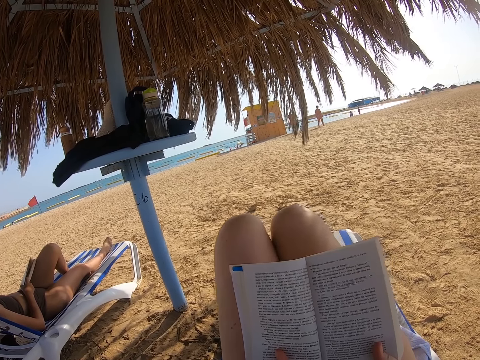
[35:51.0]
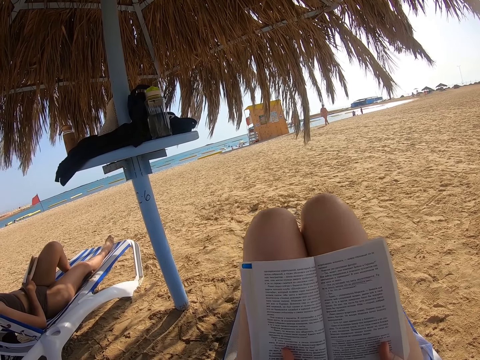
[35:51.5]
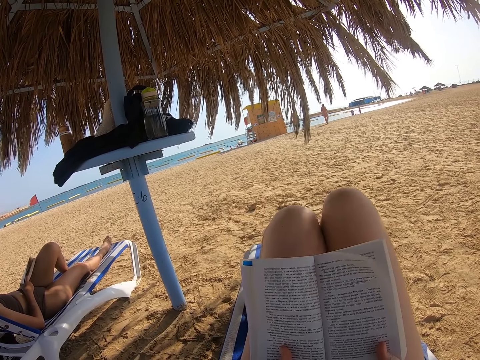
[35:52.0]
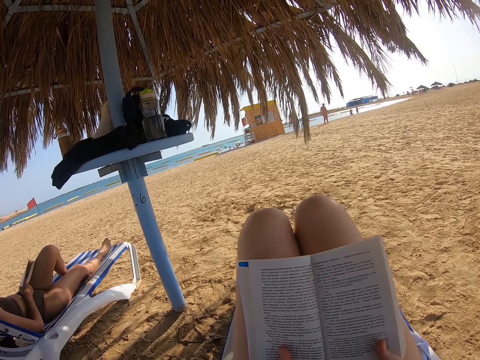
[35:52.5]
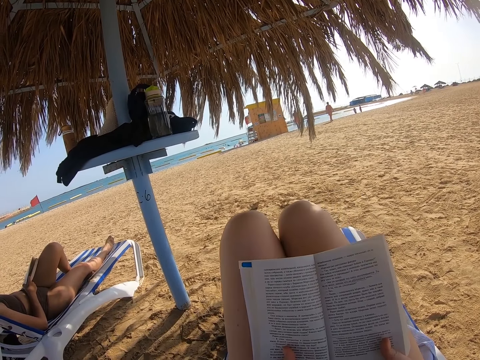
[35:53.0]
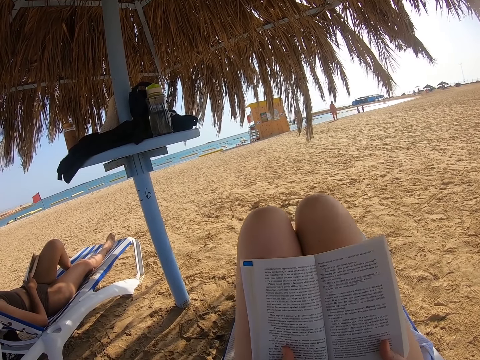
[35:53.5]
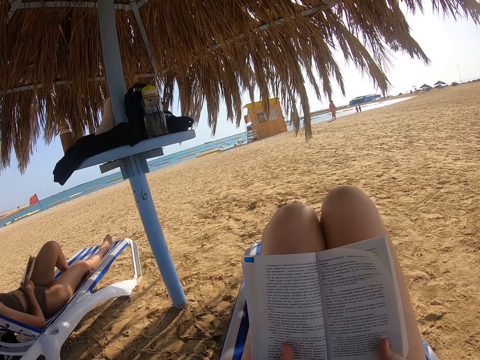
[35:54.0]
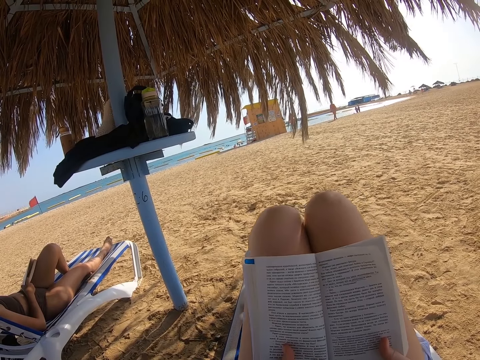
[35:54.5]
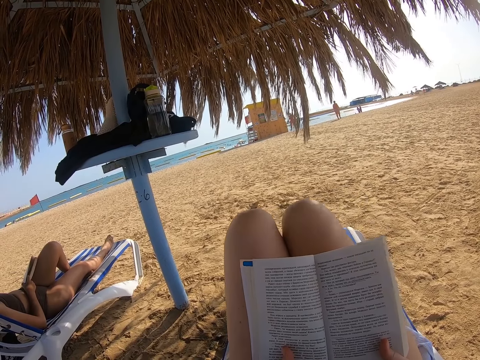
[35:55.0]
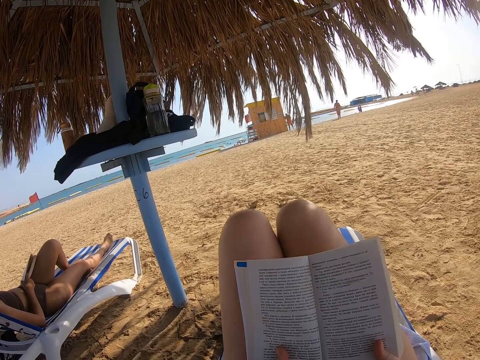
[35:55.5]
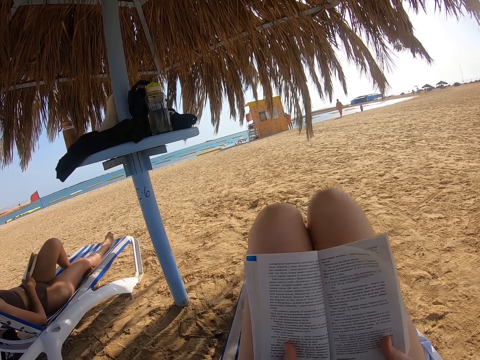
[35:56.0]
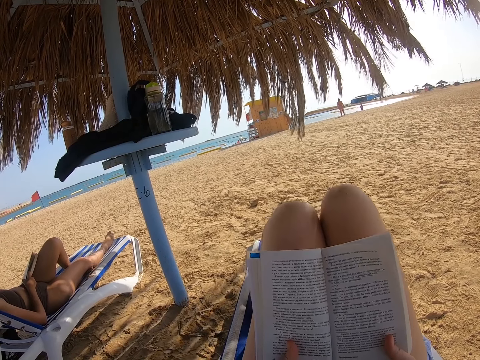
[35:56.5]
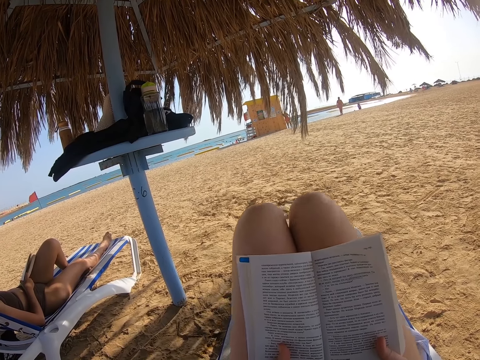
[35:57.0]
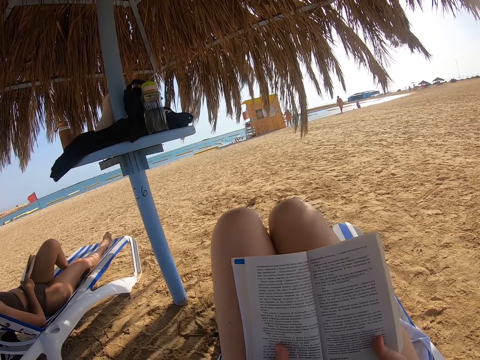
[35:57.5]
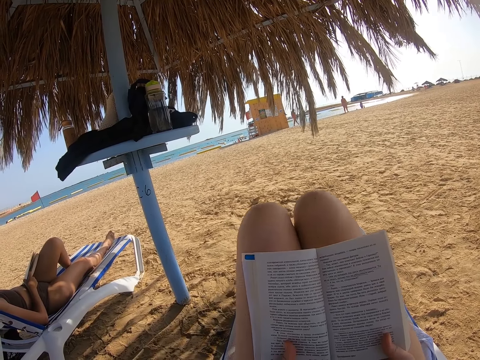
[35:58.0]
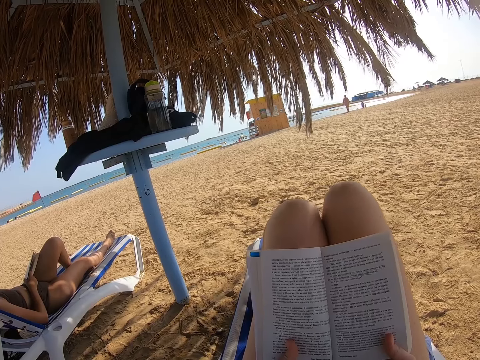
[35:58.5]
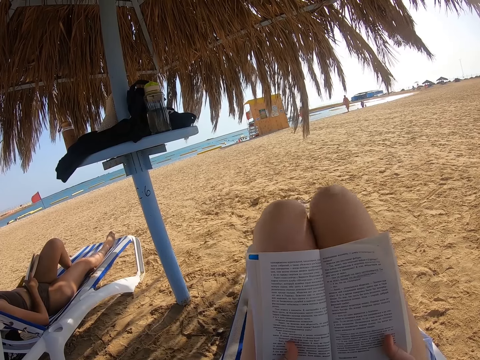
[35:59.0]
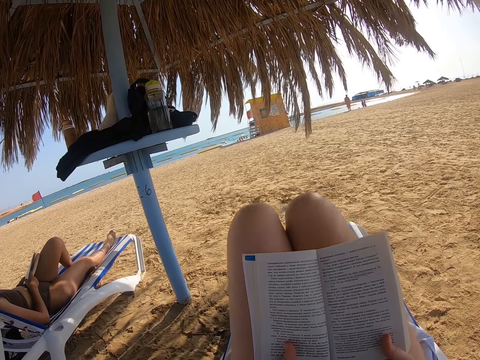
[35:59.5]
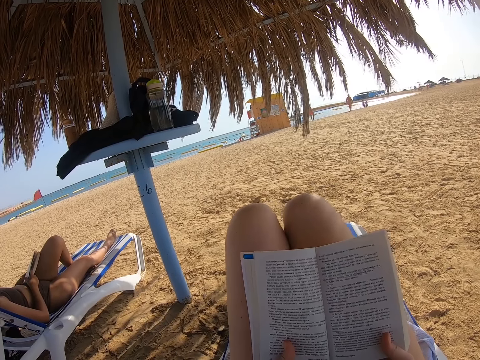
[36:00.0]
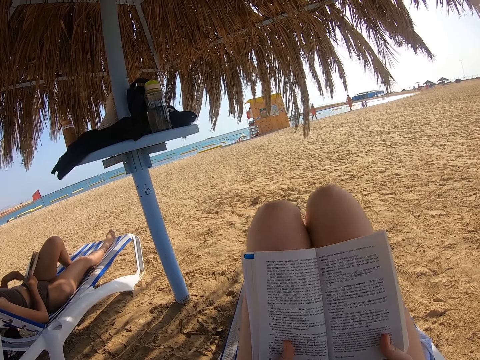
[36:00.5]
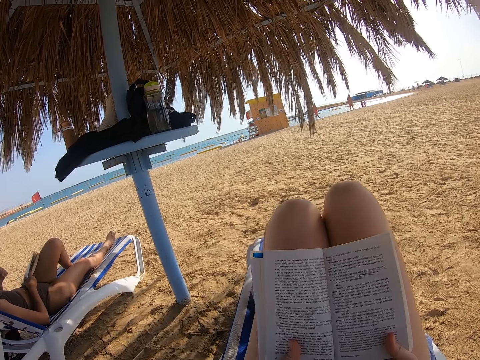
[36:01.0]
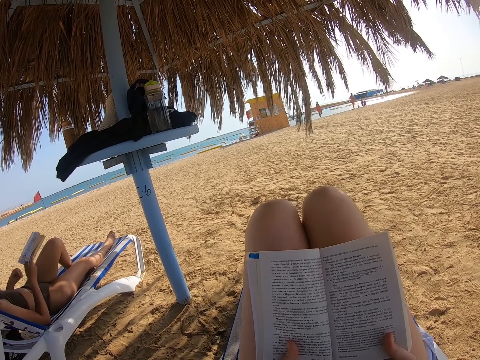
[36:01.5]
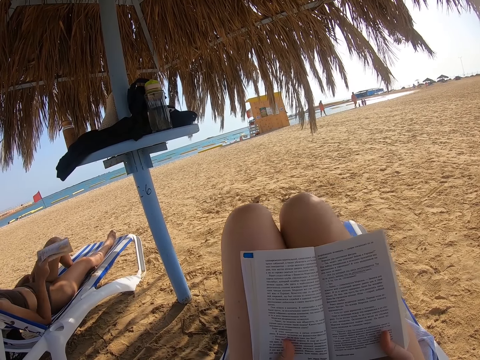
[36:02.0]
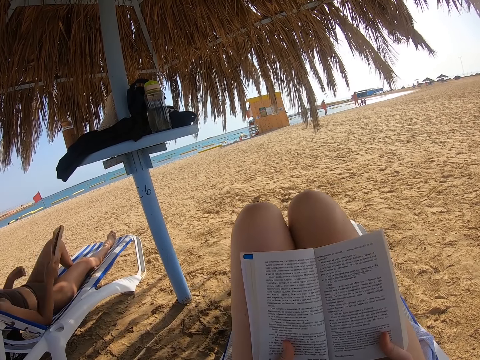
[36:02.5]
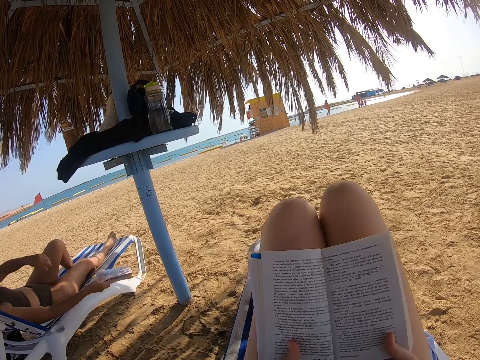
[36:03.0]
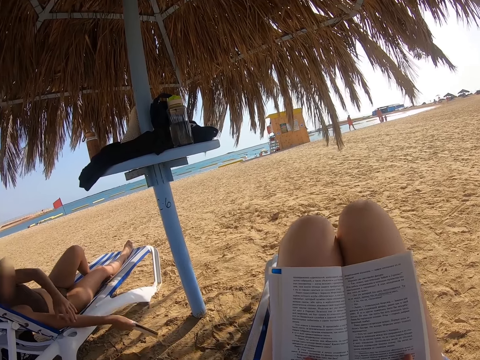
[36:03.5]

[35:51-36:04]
A lady interacts with the camera wearer.

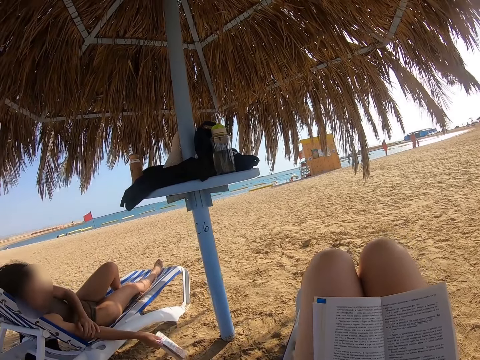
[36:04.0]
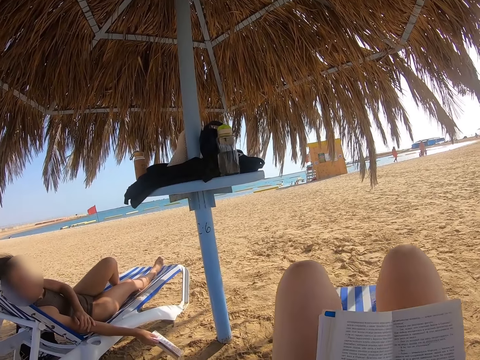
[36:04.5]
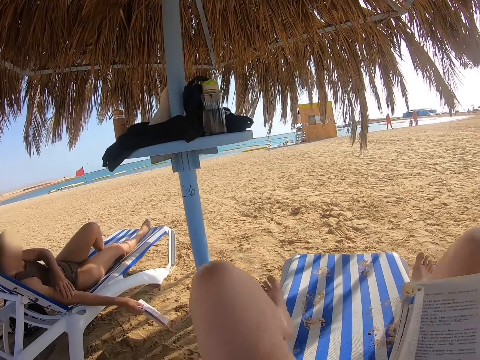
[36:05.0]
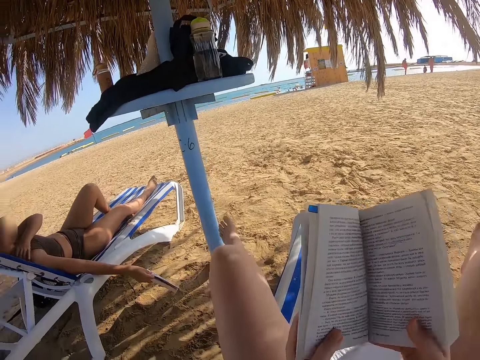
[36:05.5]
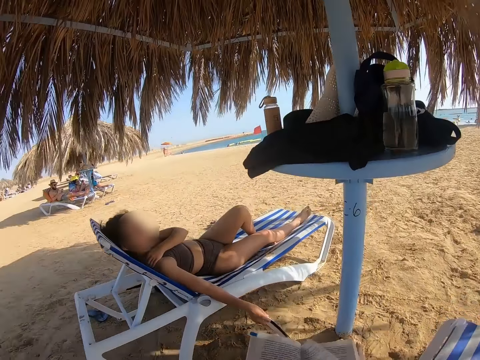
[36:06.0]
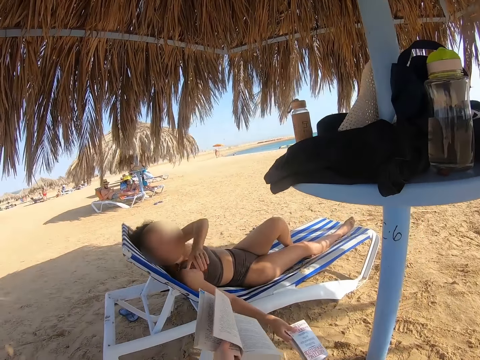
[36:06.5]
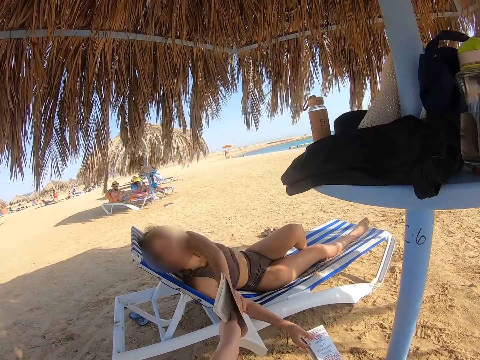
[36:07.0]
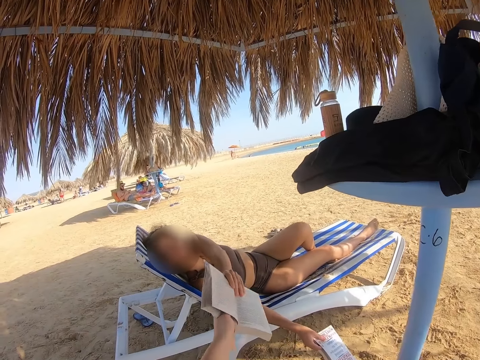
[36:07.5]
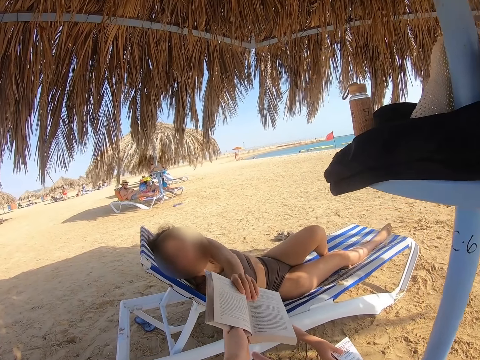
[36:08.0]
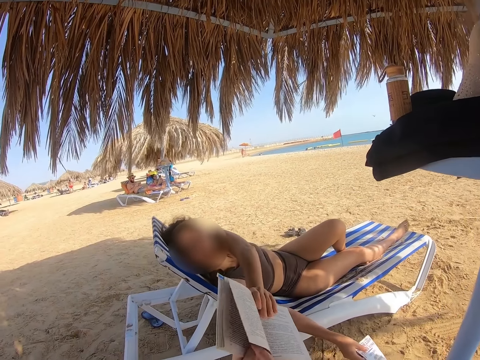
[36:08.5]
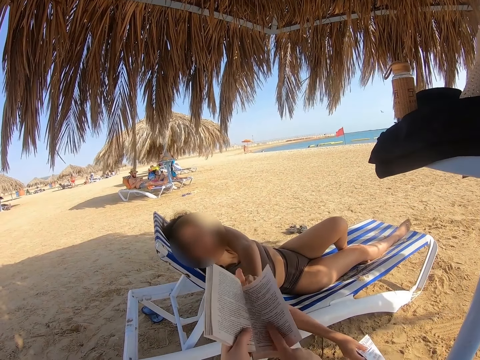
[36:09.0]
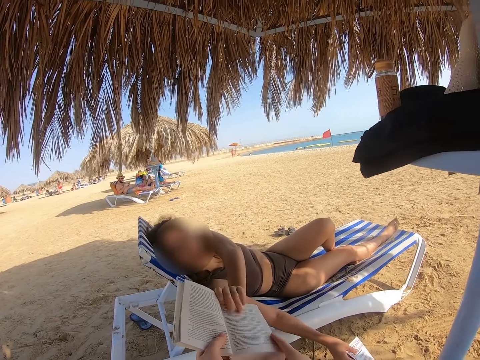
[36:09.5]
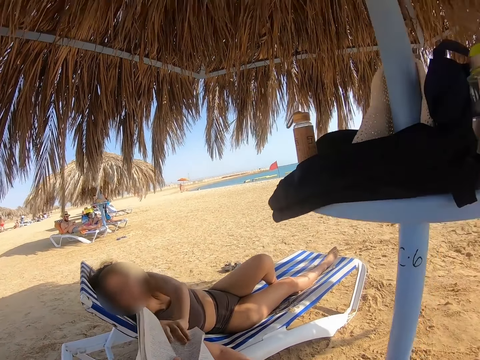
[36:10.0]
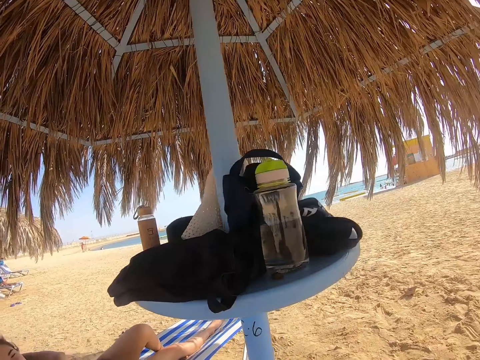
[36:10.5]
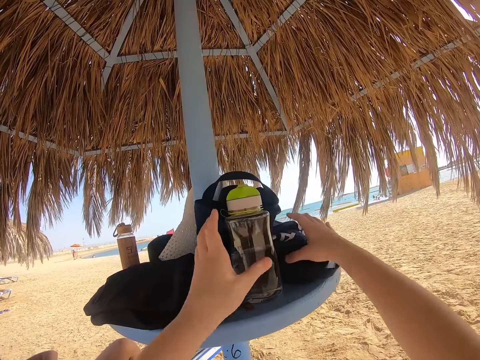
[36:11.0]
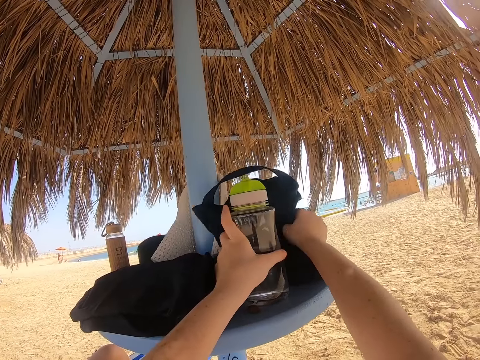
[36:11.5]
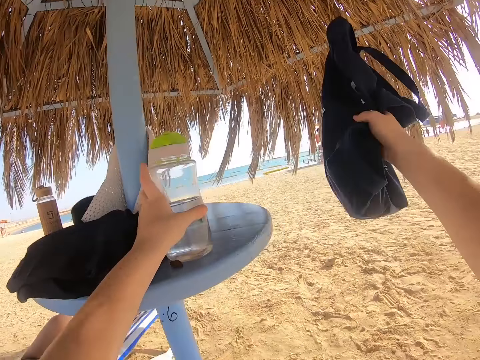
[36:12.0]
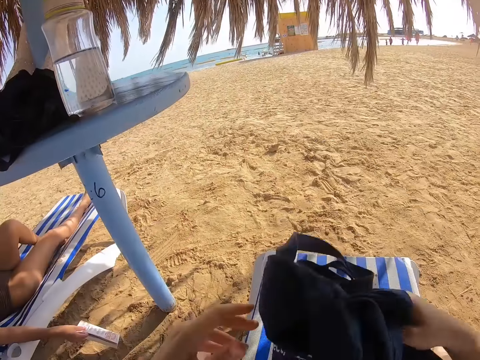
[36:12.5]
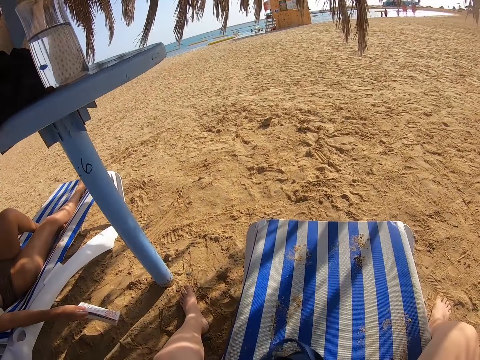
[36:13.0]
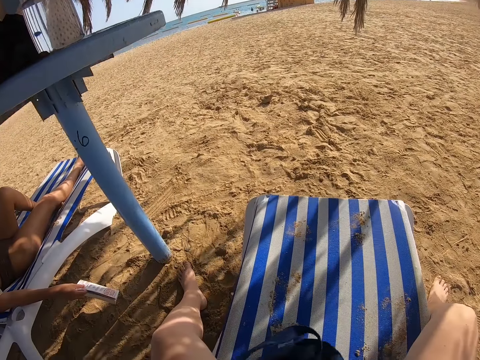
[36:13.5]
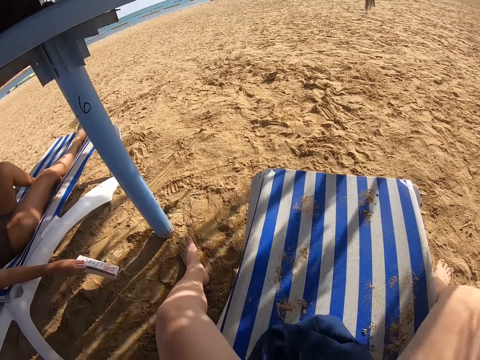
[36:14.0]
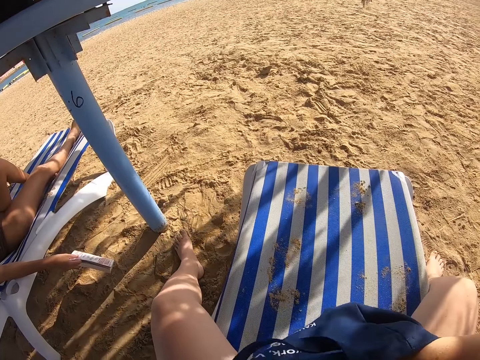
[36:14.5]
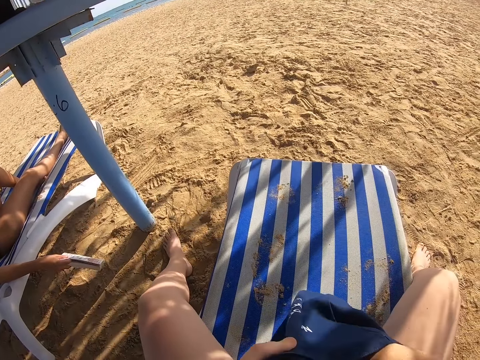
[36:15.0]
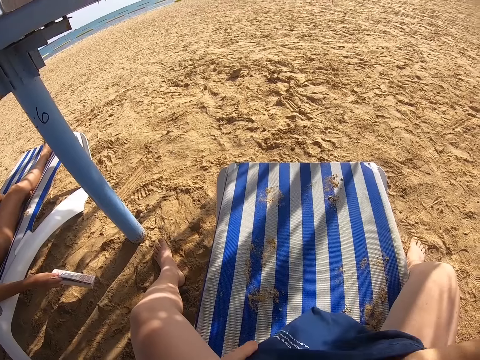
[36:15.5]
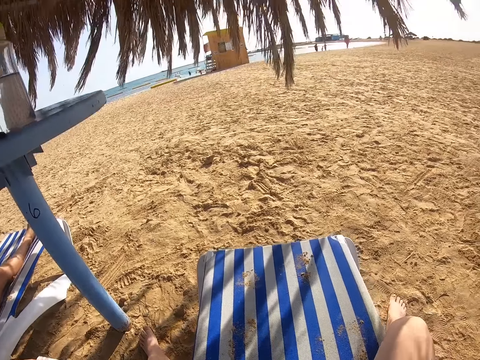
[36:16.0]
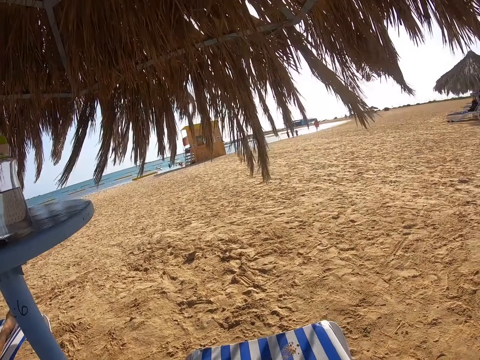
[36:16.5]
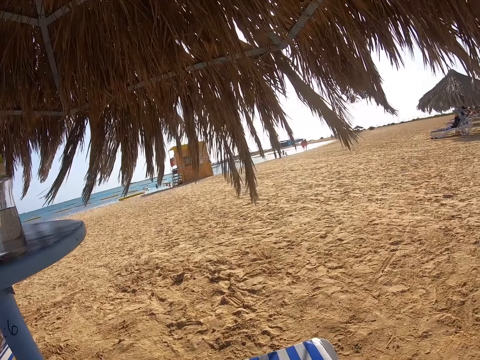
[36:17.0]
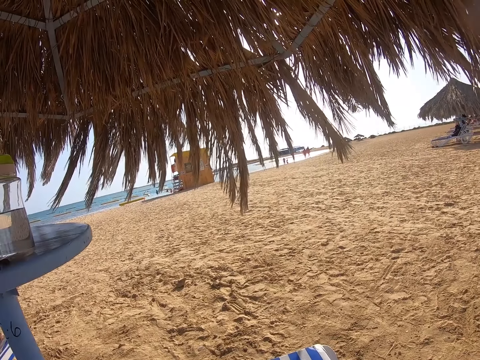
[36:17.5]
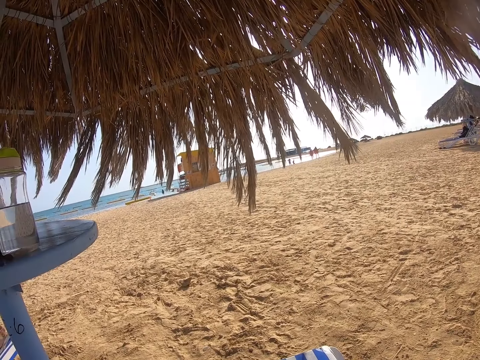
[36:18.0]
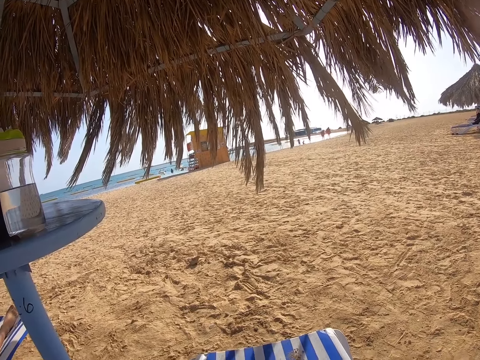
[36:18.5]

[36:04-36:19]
The camera wearer places the legs on the ground. She stops reading the book. She gives the book to the lady. She holds the water bottle, picks the bag with her right hand, grabs the water bottle with her left hand, and places the bag on the seat. She picks the phone. She picks the phone from her bag.
